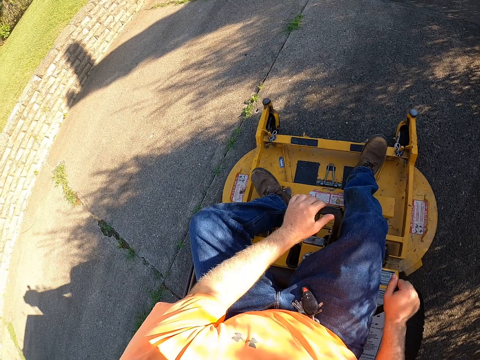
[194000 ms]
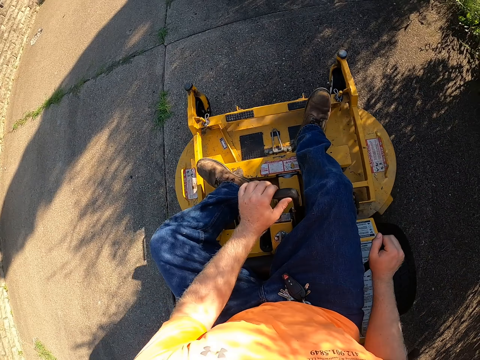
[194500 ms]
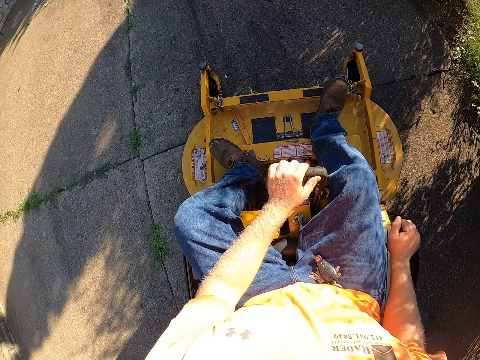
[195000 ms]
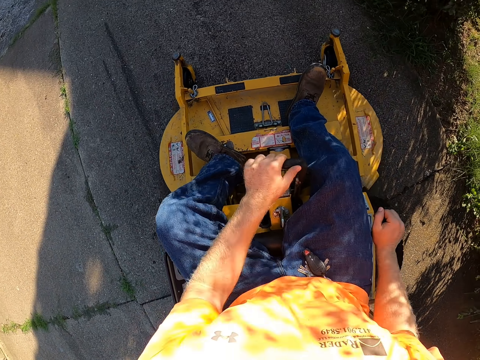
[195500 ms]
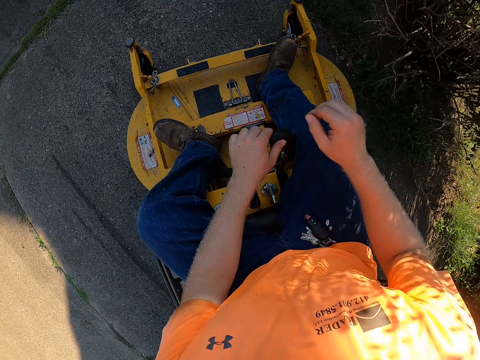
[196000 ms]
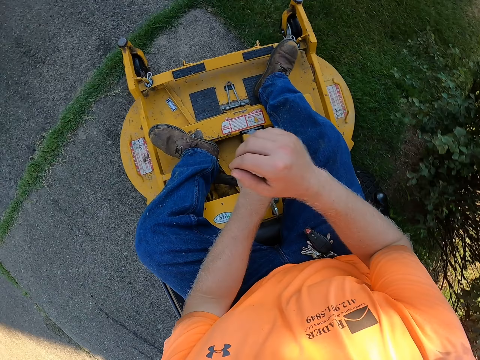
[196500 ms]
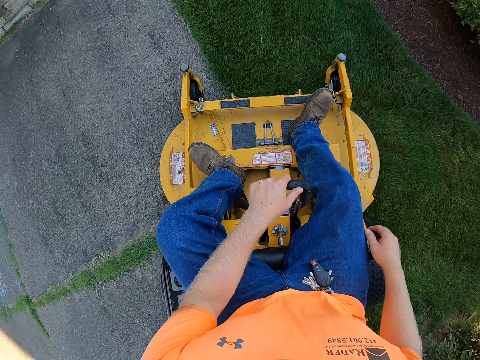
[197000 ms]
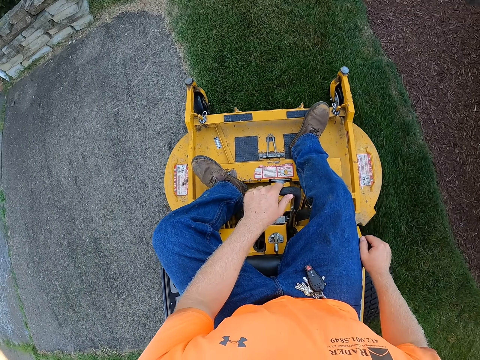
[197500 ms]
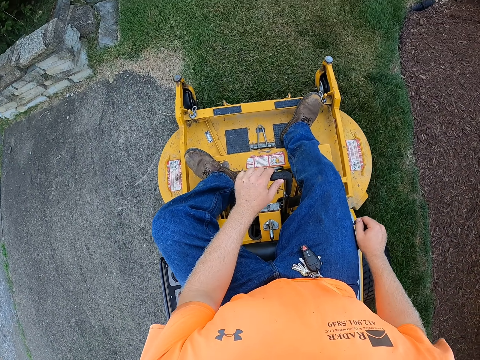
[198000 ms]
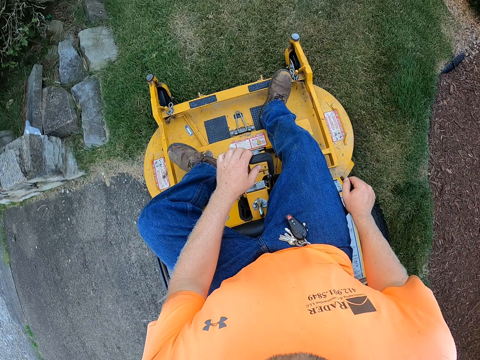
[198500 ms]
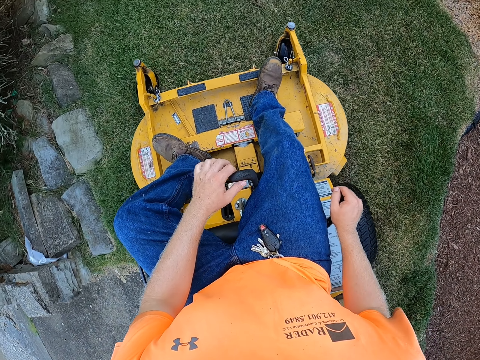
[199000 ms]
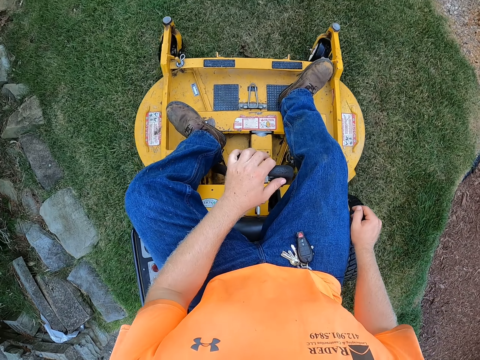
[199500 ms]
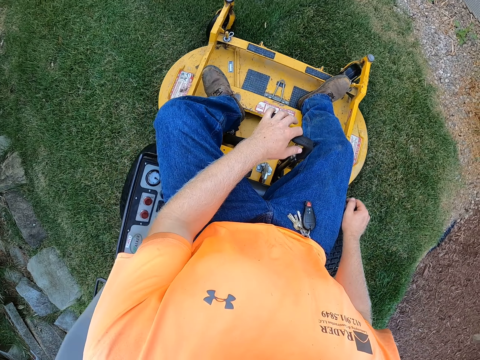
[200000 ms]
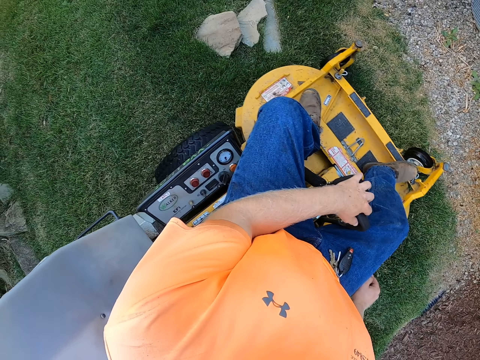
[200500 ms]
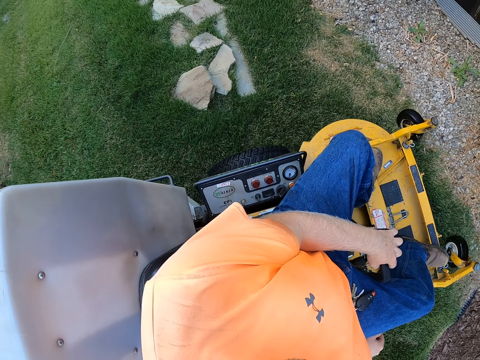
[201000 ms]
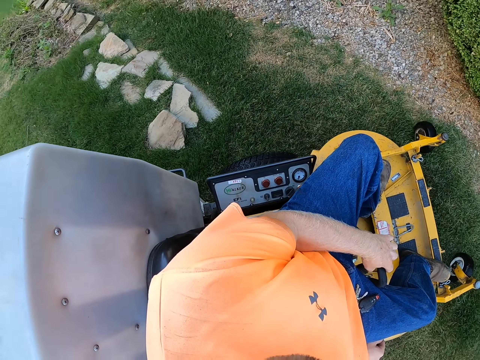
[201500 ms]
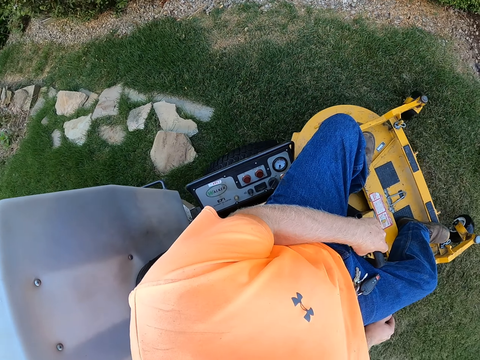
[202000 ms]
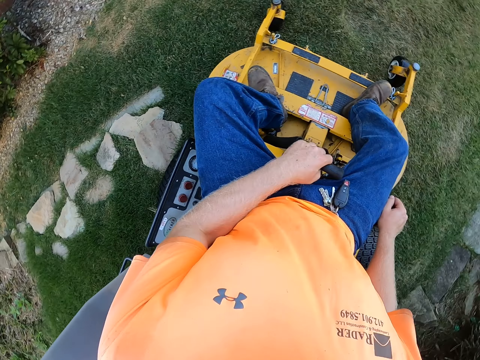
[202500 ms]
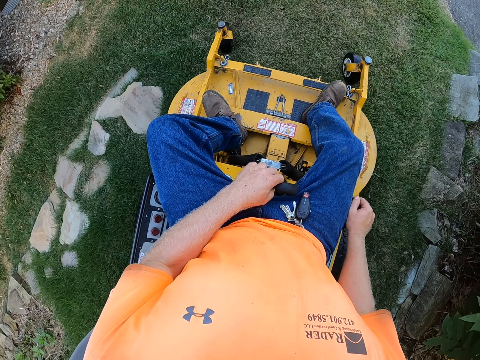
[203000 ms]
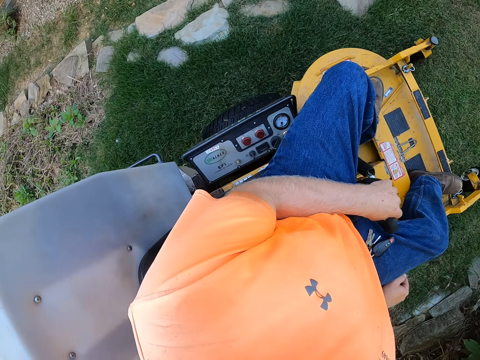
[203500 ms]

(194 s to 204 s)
The camera wearer rides the lawn mower on the ground with his right hand on the gear and his left hand on the deck release lever. He rides the lawn mower on the ground with his left hand on the deck release lever. He rides the lawn mower on the ground with his right hand on the gear and his left hand on the deck release lever. He cuts the grass with the lawn mower.

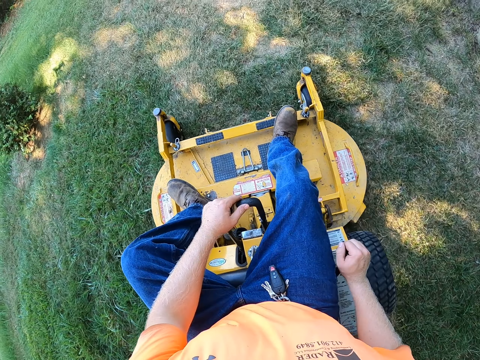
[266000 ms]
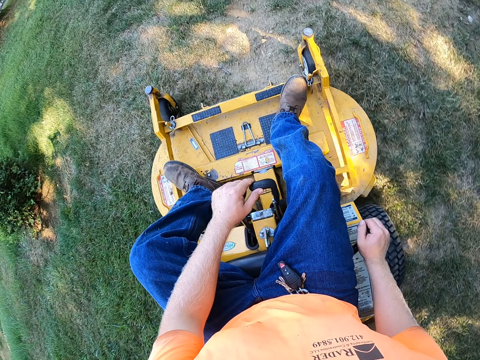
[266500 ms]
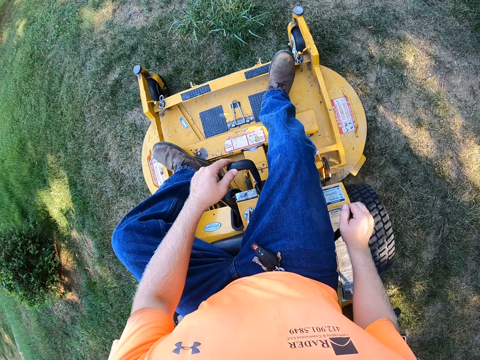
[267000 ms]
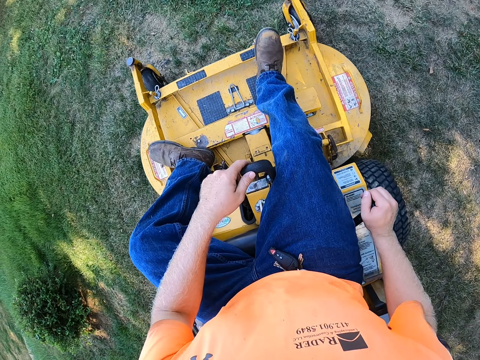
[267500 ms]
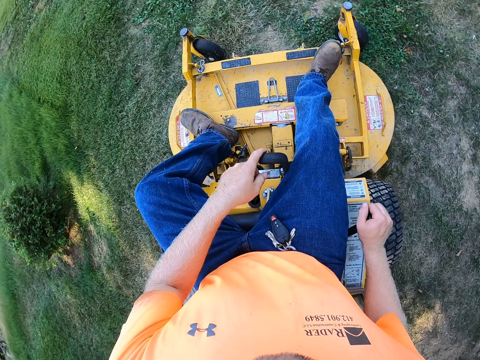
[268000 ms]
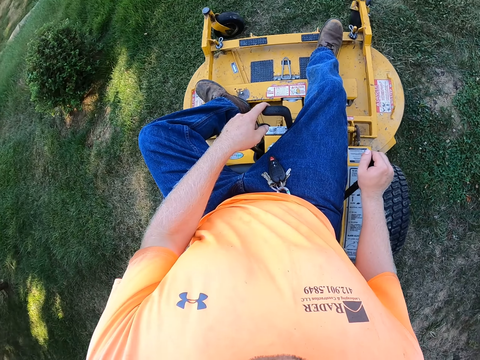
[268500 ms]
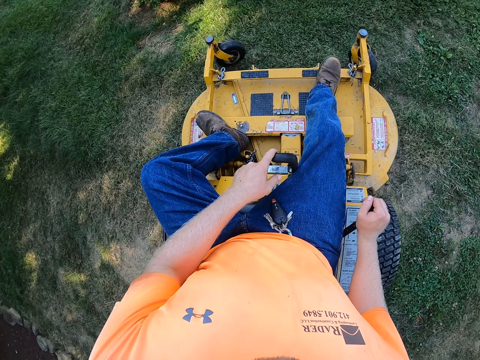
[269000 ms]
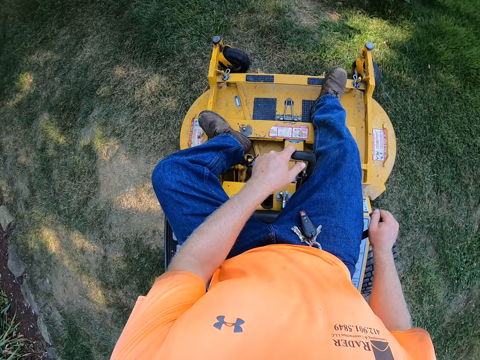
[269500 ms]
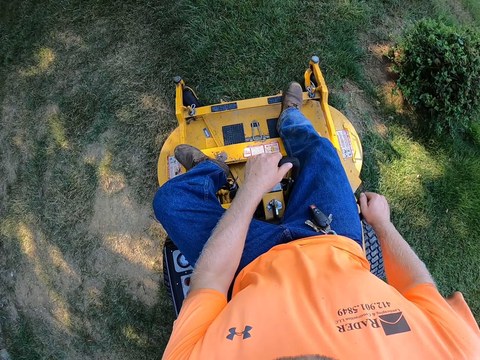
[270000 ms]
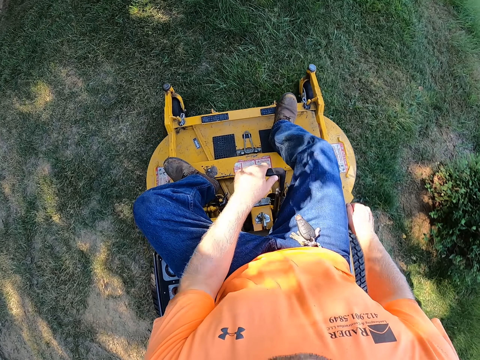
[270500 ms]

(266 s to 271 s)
The camera wearer rides the lawn mower on the ground with his right hand on the gear and his left hand on the deck release lever.

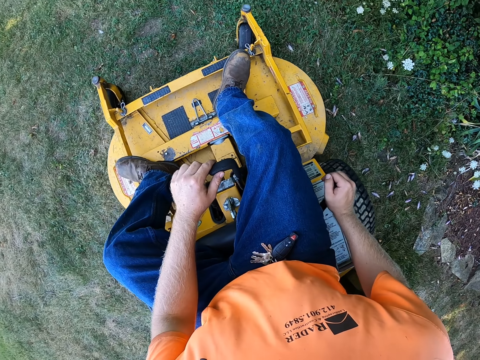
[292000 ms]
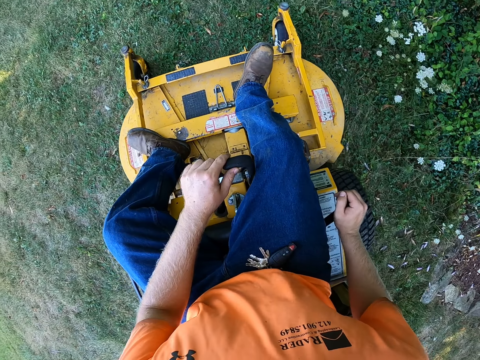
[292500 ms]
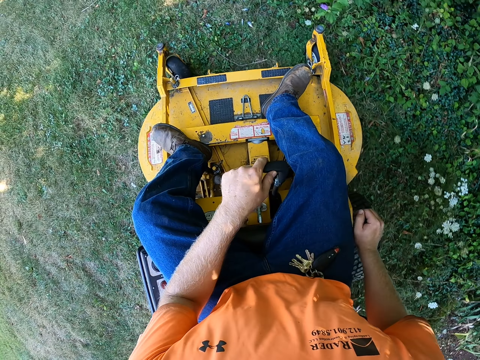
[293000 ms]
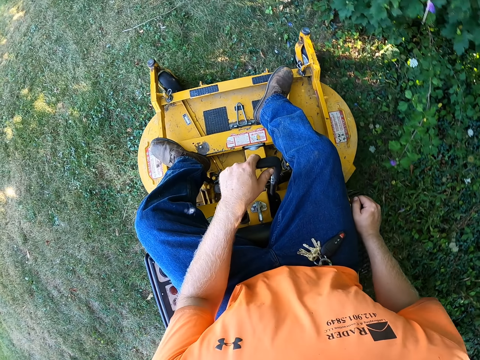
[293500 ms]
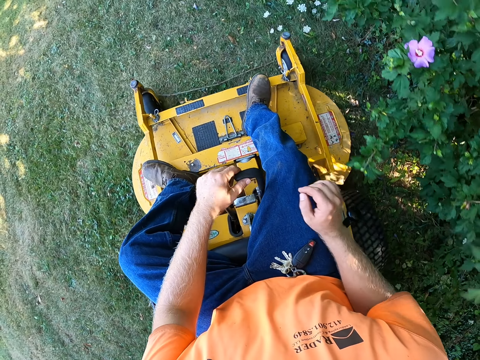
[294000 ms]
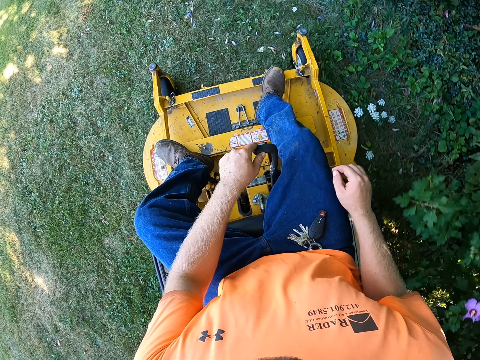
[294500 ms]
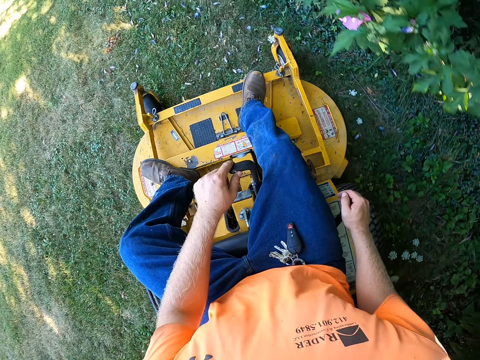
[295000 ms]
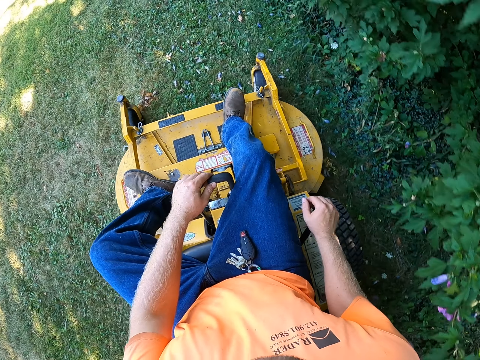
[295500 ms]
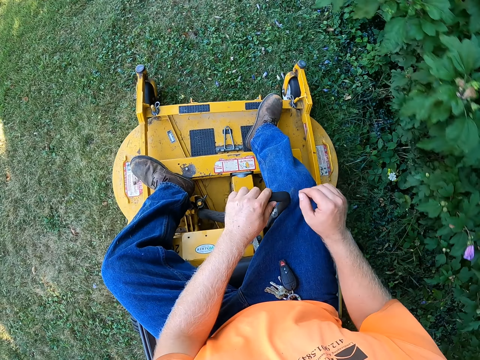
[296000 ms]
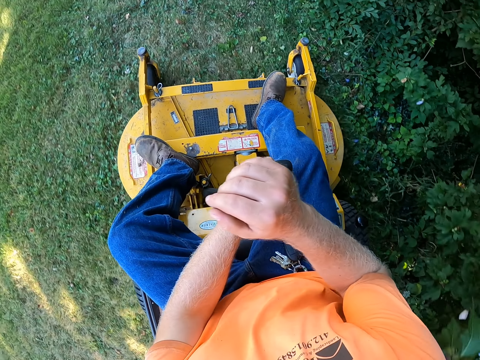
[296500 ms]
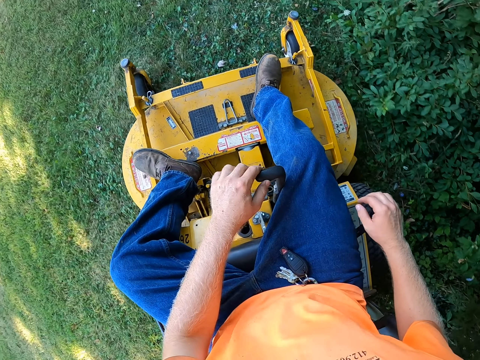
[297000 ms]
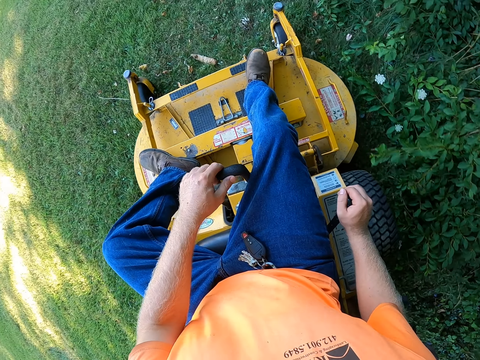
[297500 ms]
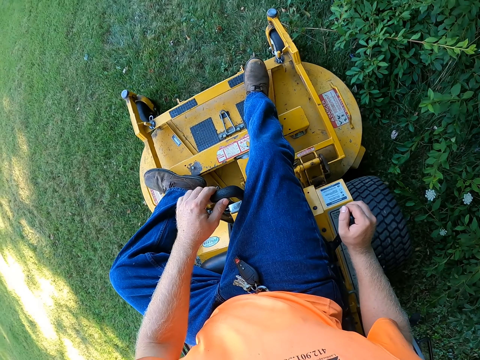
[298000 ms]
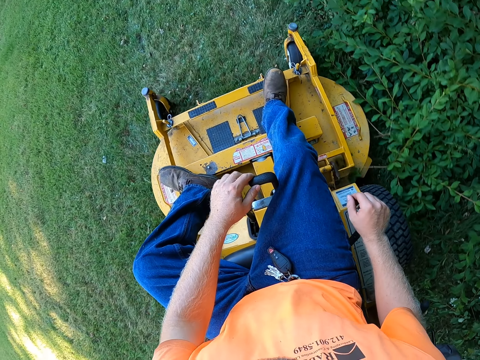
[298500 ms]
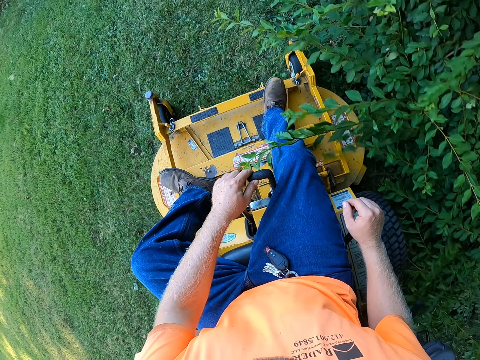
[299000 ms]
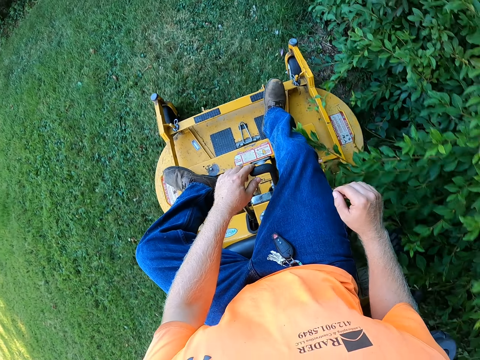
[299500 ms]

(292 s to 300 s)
The camera wearer removes his right hand from the lever of the lawn mower. He places his right hand on the lever of the lawn mower.

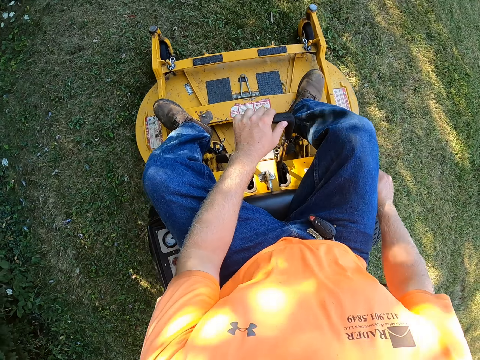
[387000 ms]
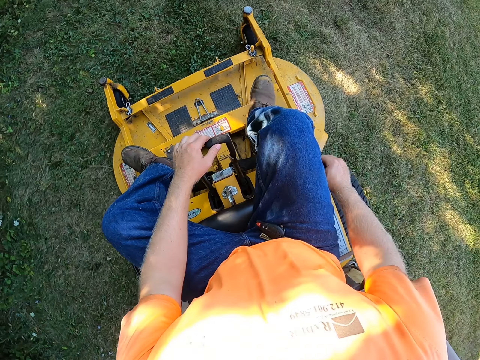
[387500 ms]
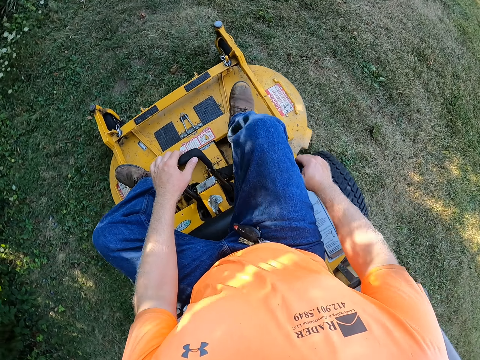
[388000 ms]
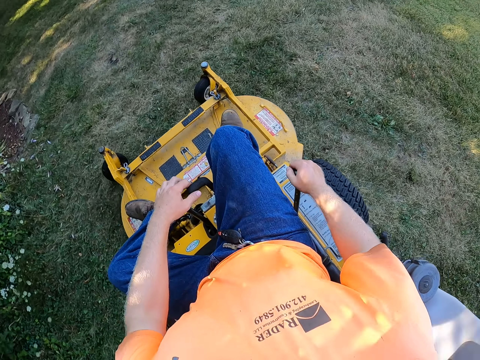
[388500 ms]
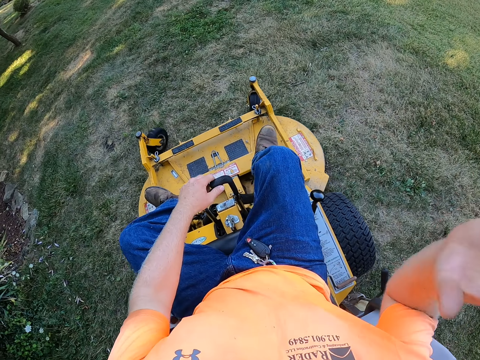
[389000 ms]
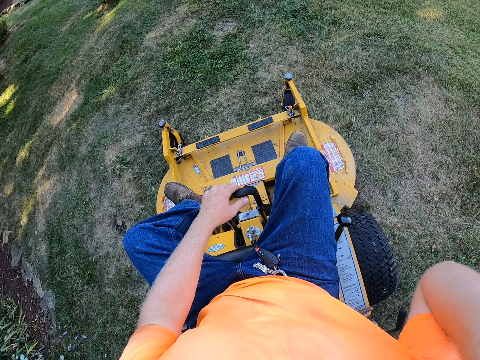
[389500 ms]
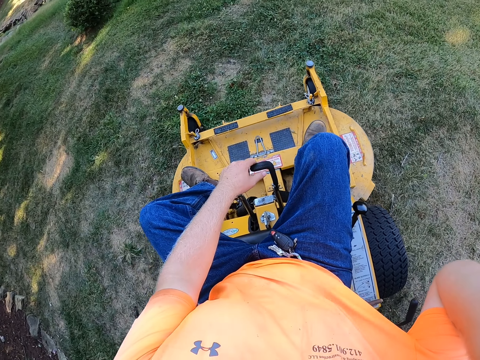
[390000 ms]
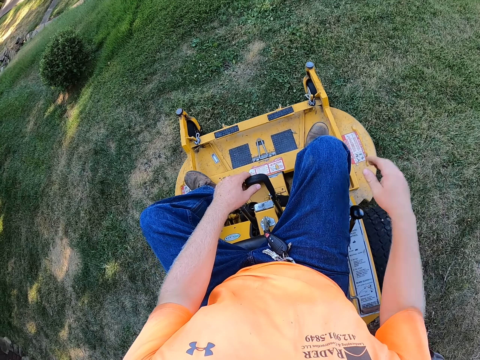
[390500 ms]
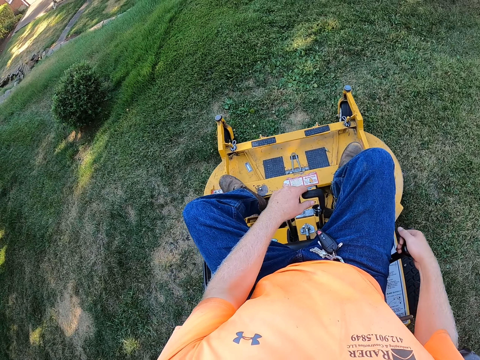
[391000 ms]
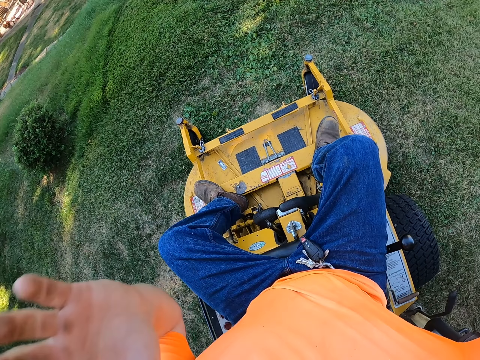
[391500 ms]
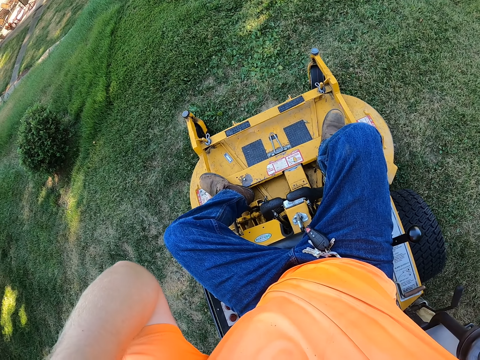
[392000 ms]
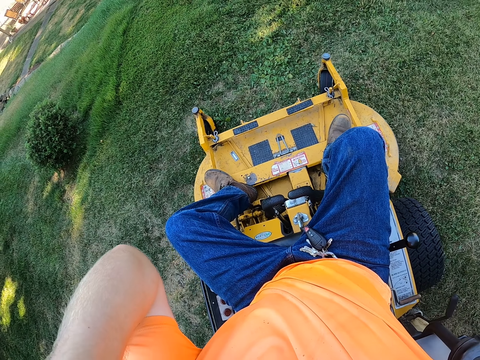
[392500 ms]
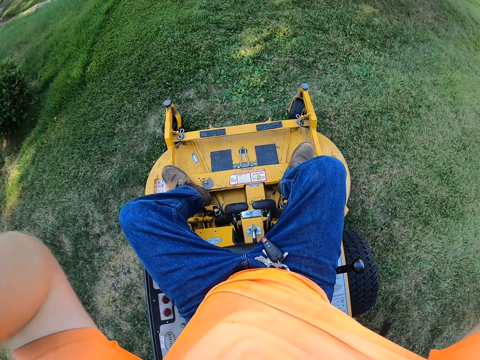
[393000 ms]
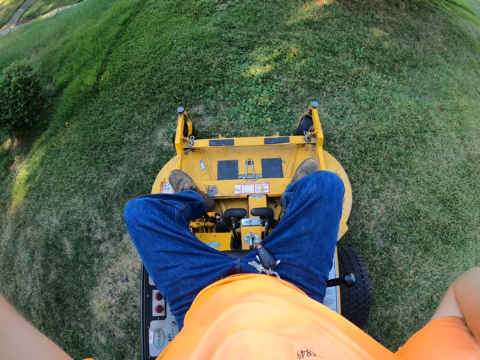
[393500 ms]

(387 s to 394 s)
The camera wearer removes his right hand from the lever of the lawn mower. He places his right hand on the lever of the lawn mower. He touches his face.
